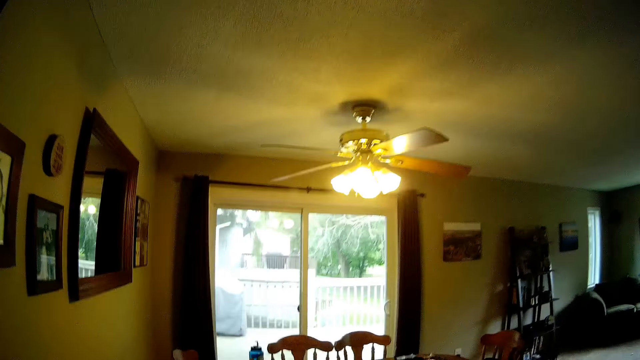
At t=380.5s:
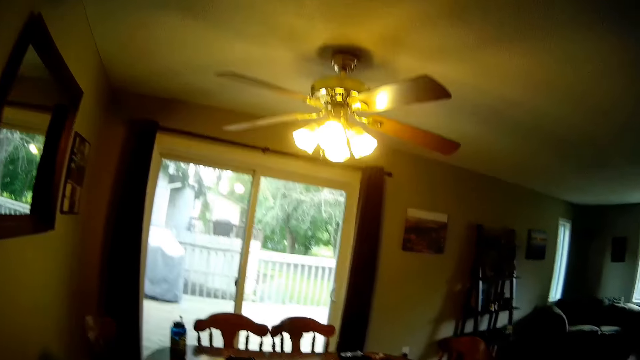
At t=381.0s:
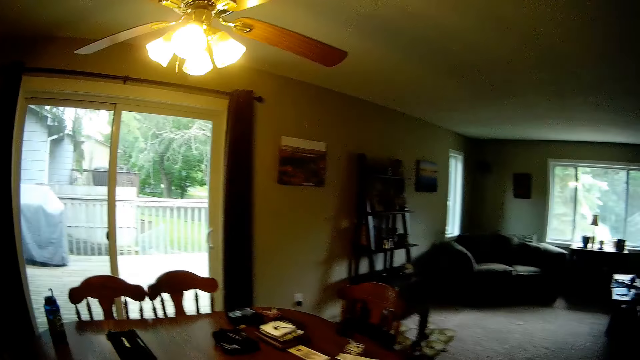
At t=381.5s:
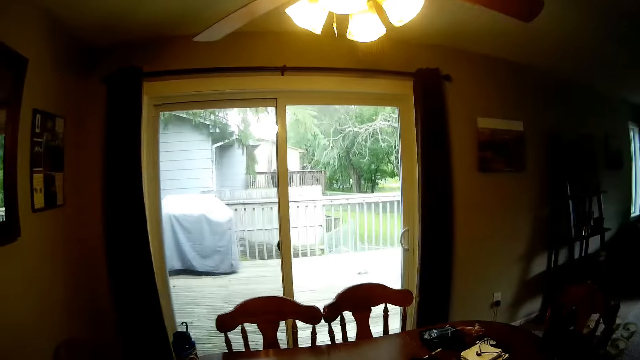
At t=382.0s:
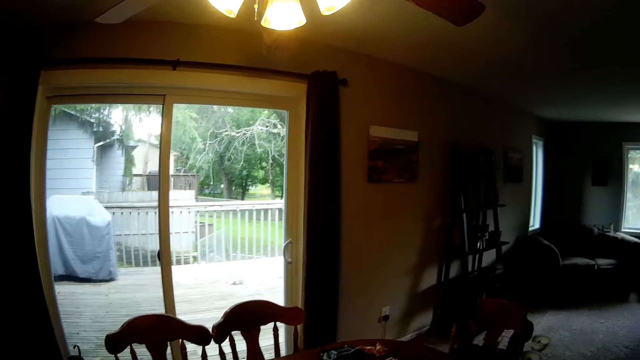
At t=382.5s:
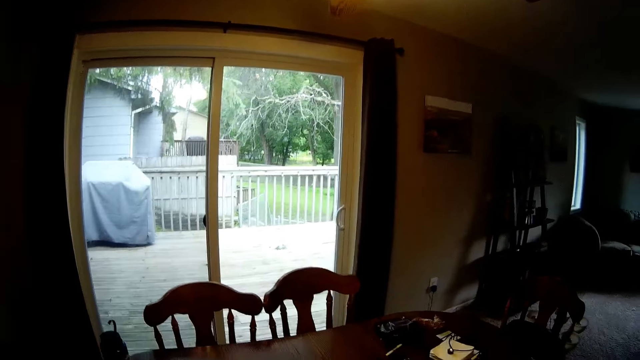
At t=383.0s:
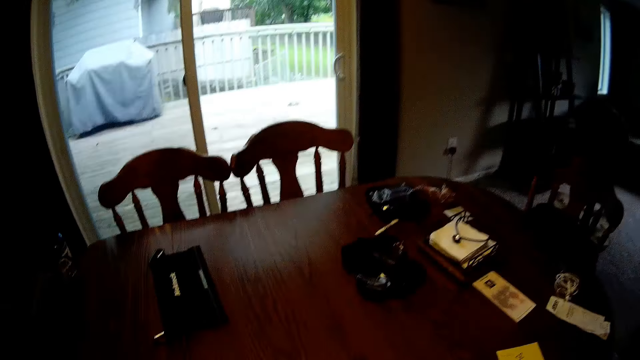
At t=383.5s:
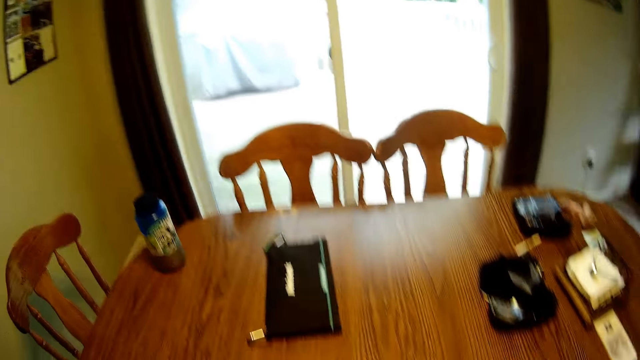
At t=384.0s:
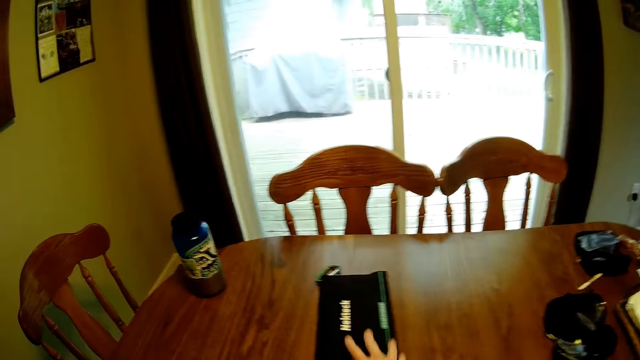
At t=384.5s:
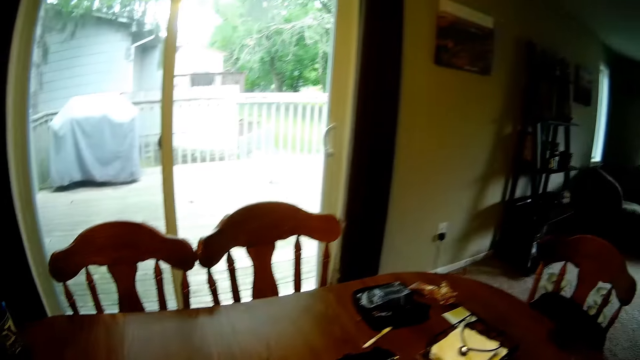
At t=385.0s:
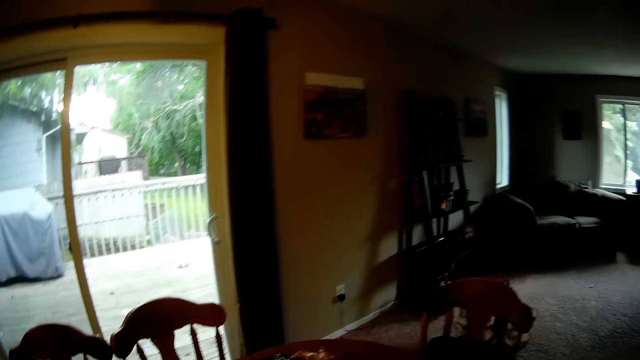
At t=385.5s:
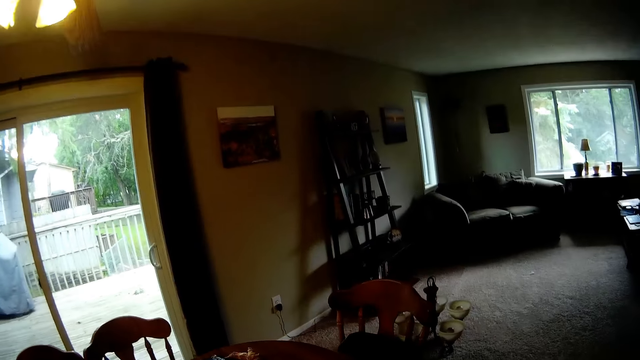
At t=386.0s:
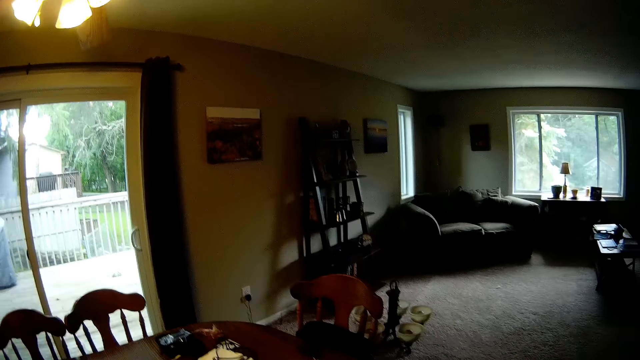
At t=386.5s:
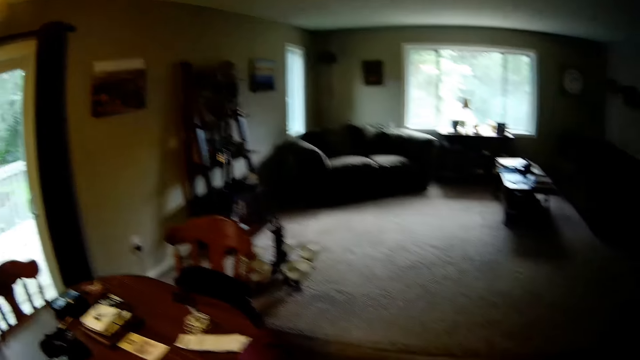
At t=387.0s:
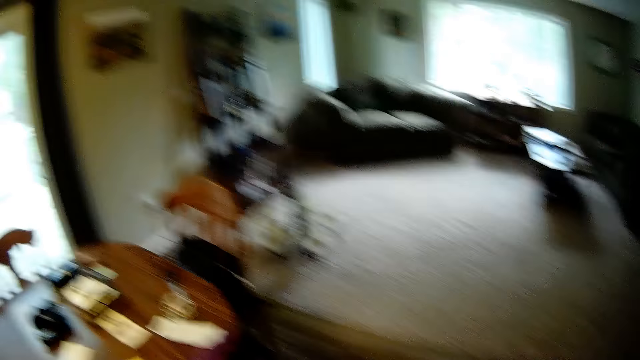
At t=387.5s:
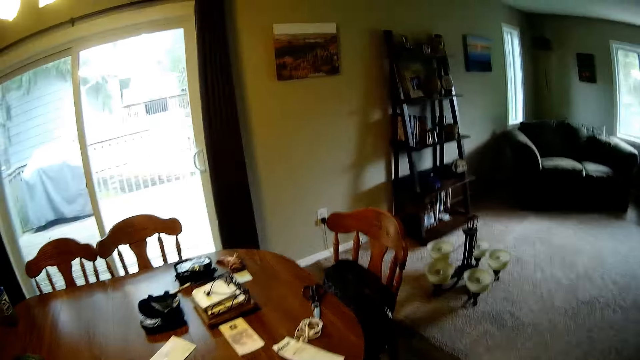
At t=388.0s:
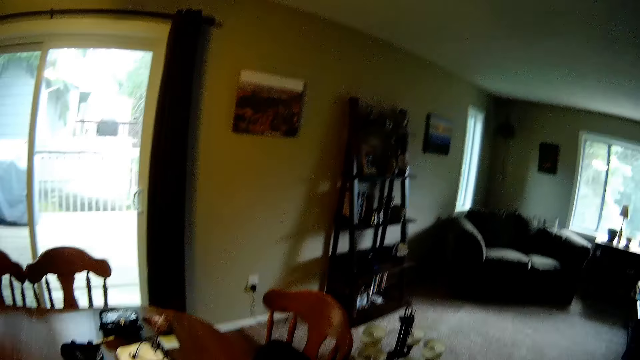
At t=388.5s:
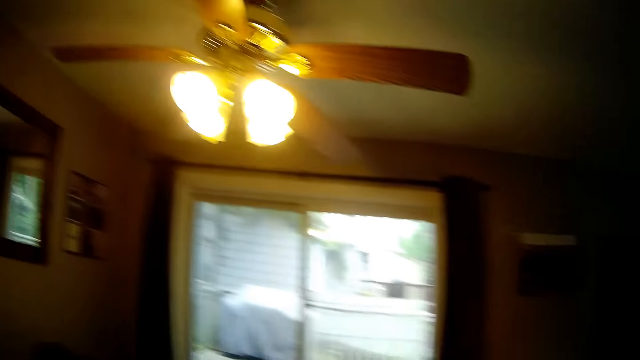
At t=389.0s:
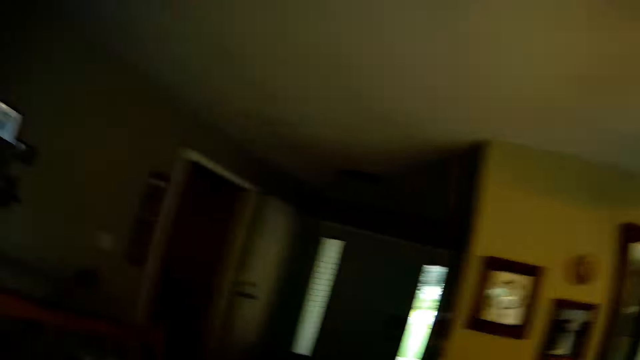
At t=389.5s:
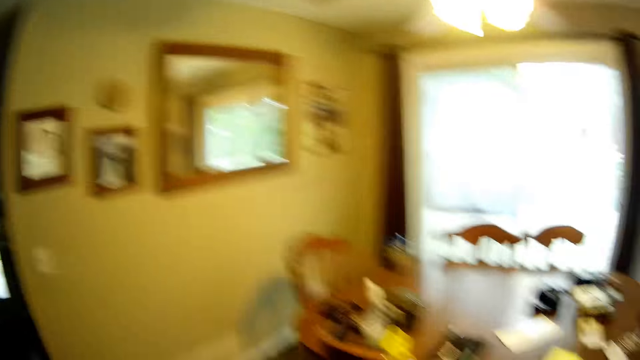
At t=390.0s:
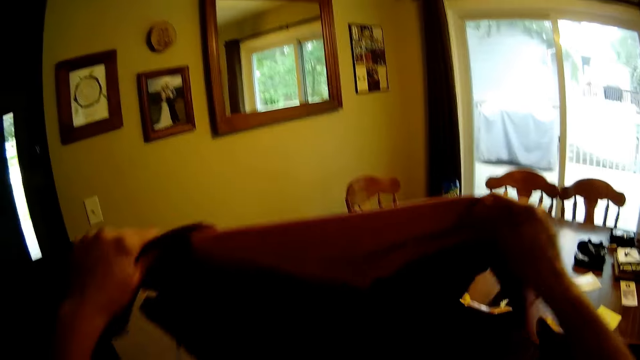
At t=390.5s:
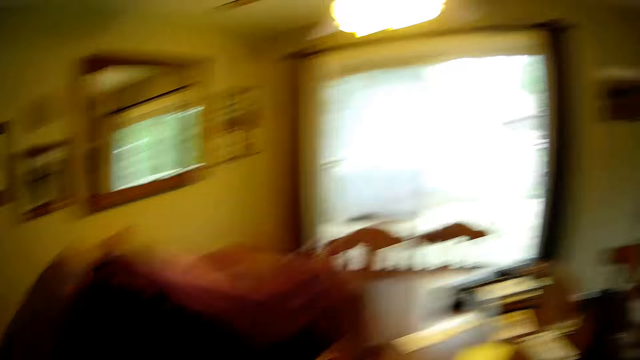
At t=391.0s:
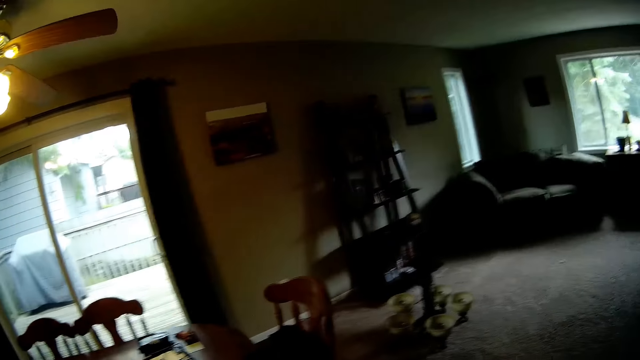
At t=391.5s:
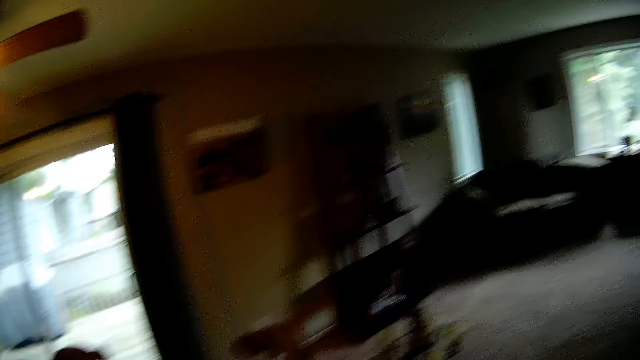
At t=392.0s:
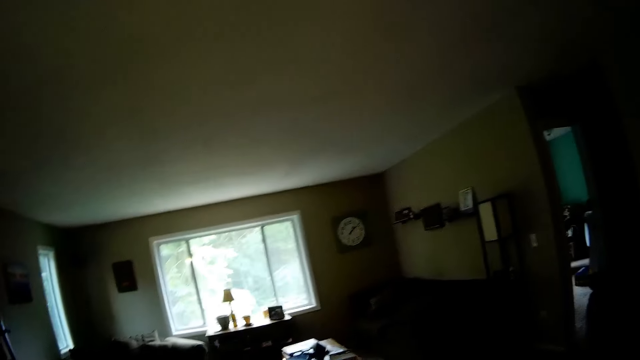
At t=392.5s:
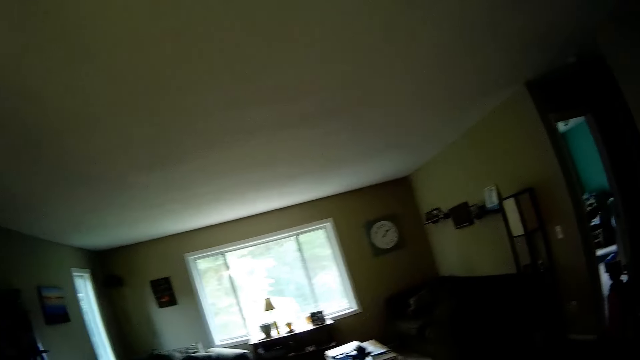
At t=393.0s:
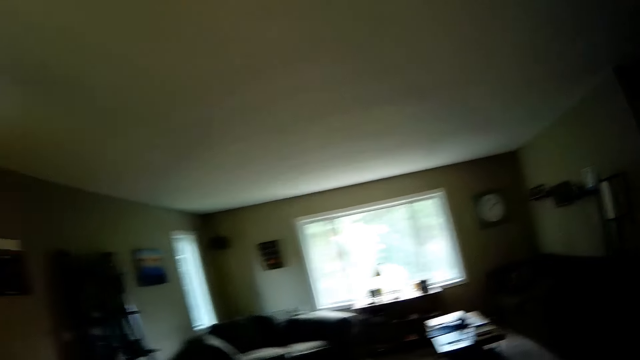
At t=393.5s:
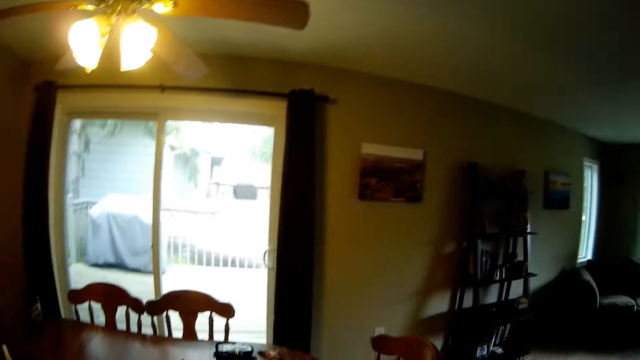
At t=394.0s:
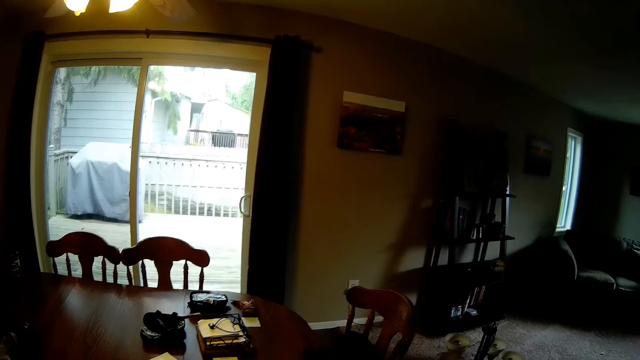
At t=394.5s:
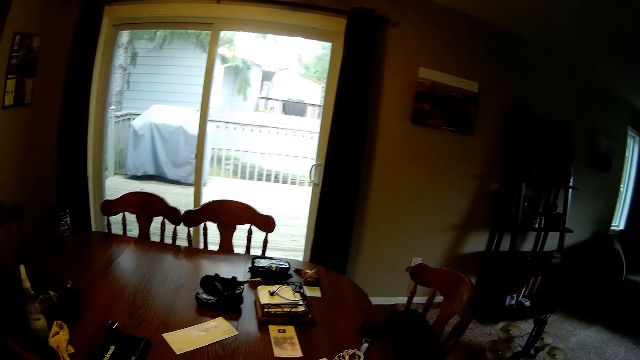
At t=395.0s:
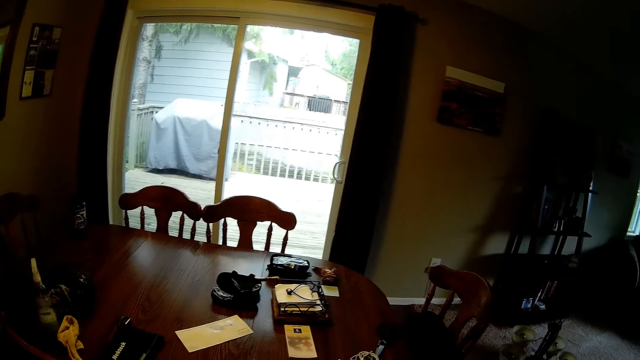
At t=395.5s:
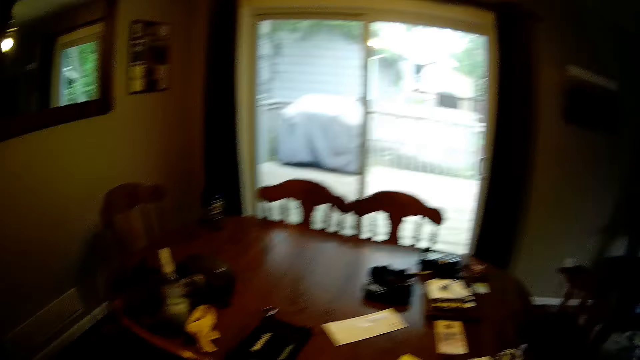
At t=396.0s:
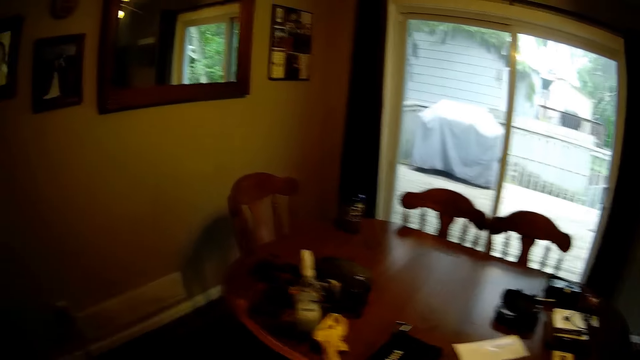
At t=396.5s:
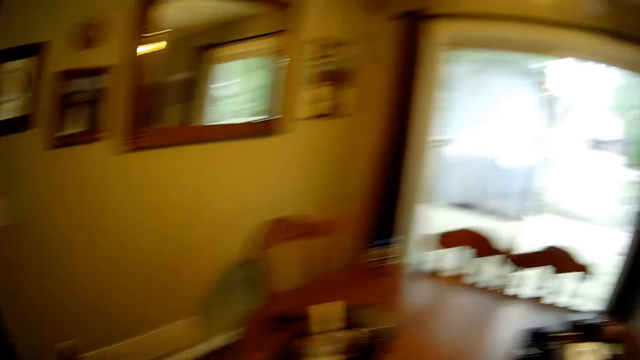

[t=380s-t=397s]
The camera wearer adjusts some objects on the table with her right hand. She moves a pouch bag on the table with a hand. She looks around a room. She raises a cloth with both hands. She holds the cloth with her hands. She looks around the room.

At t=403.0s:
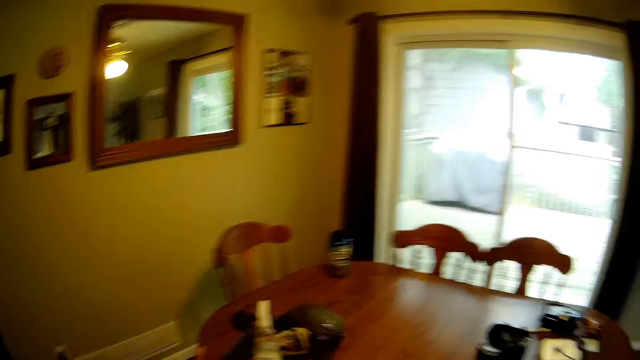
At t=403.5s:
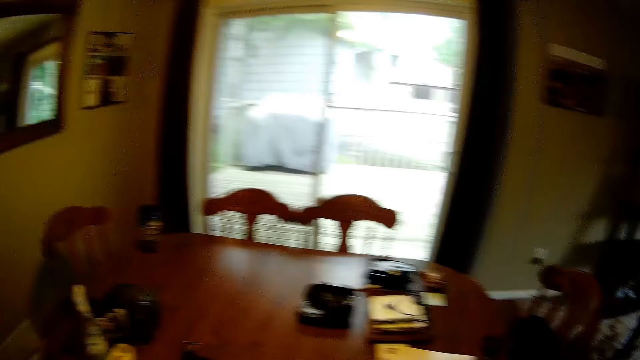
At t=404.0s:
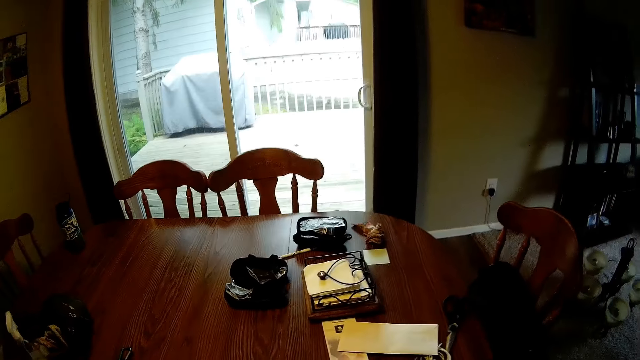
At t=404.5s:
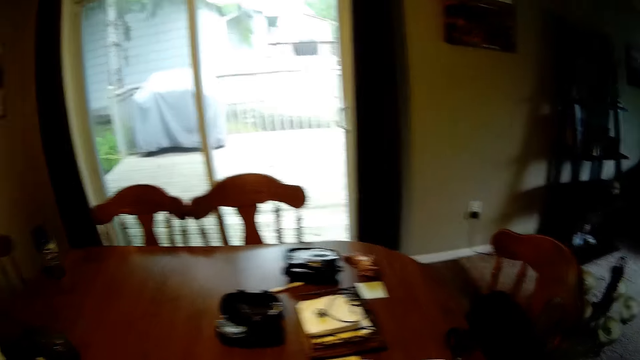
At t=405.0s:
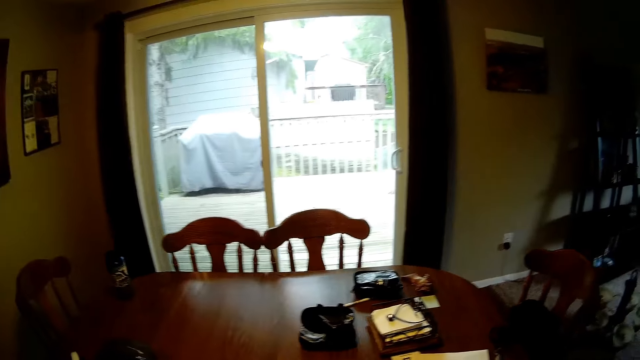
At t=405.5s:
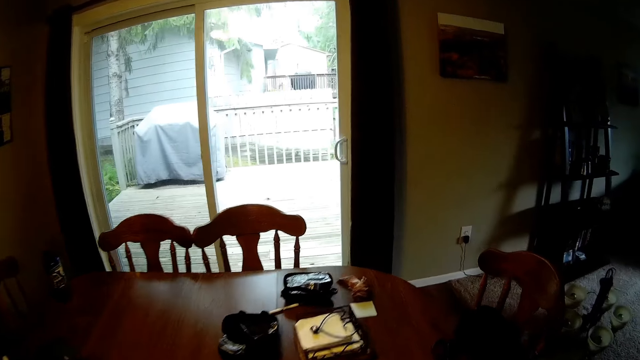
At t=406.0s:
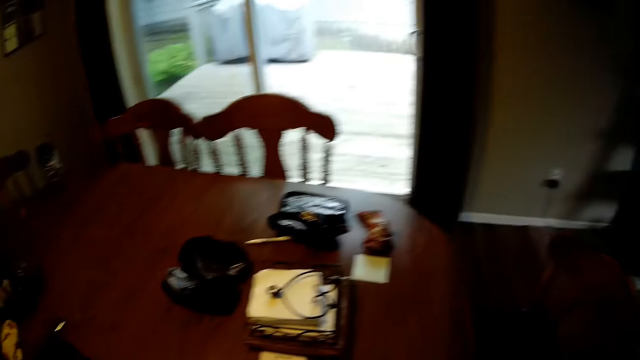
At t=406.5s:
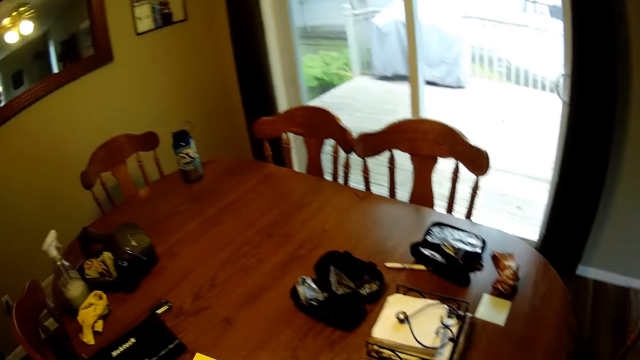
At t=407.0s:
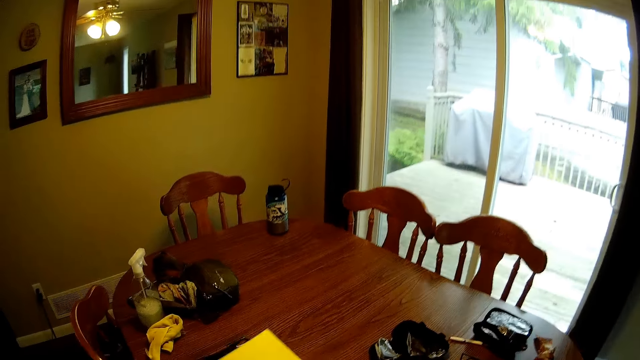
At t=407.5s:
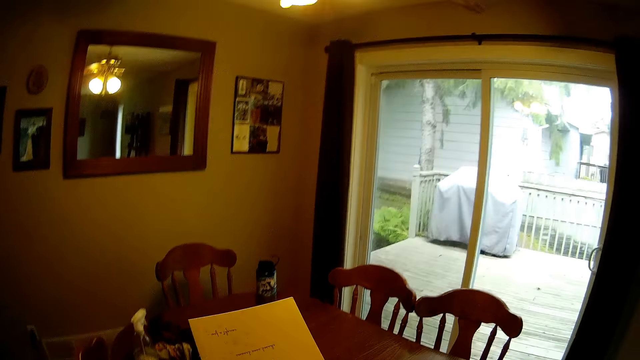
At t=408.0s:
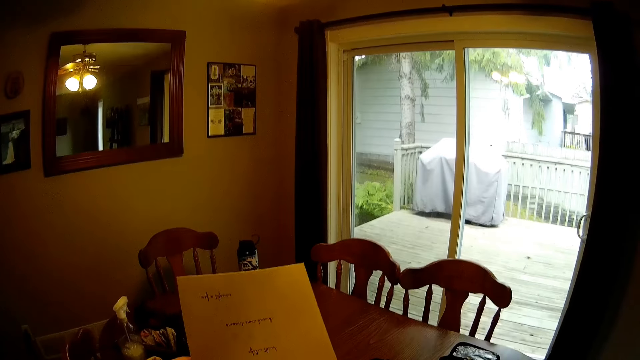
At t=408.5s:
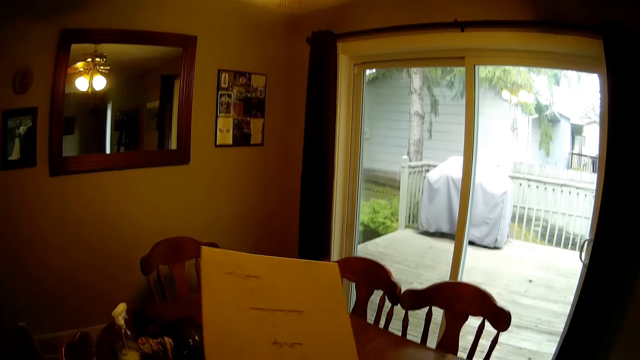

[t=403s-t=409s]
The camera wearer looks at a table. They hold a manila card with a hand.
